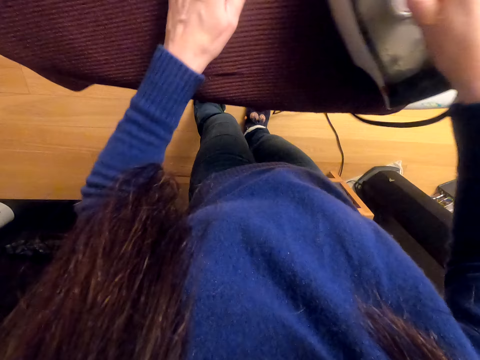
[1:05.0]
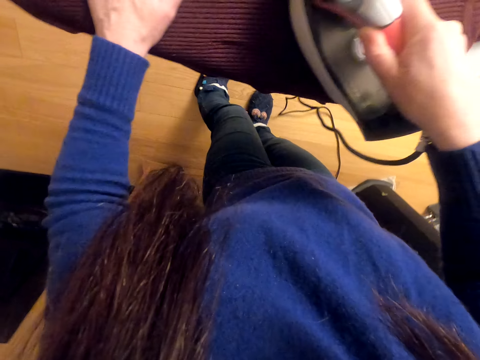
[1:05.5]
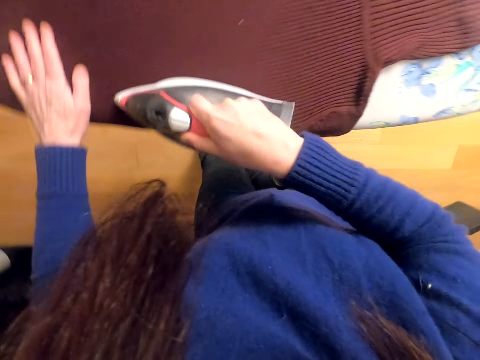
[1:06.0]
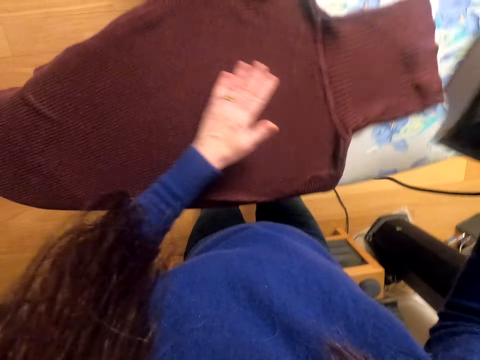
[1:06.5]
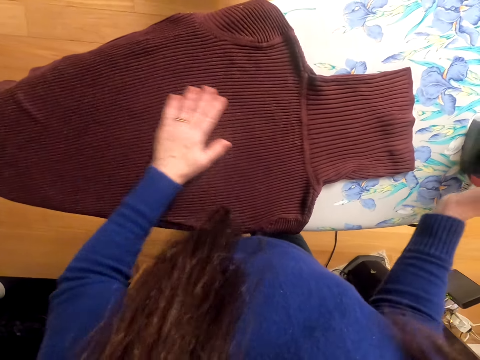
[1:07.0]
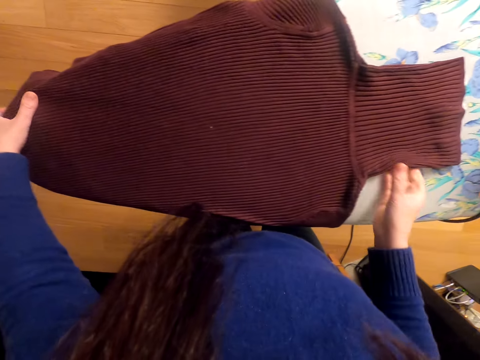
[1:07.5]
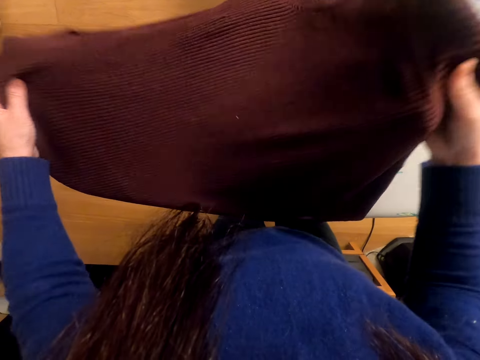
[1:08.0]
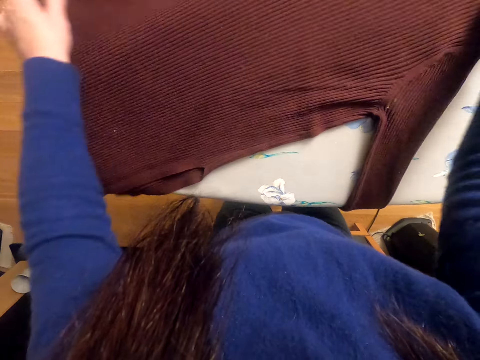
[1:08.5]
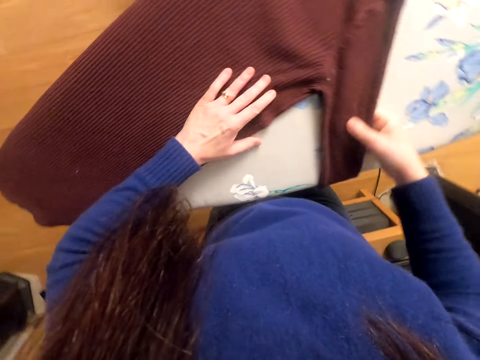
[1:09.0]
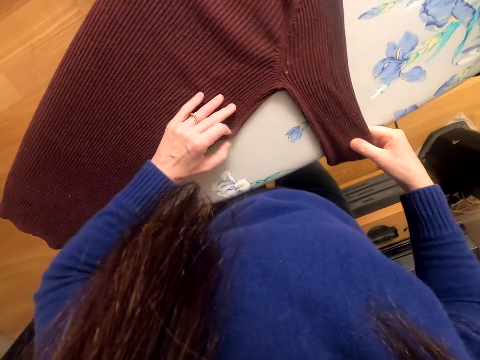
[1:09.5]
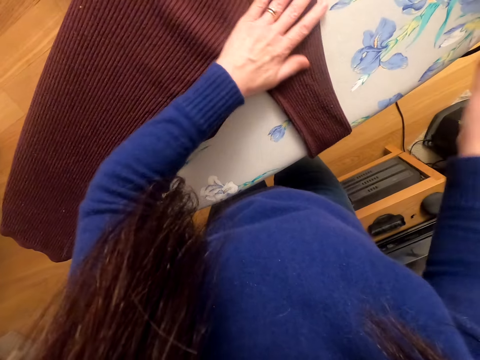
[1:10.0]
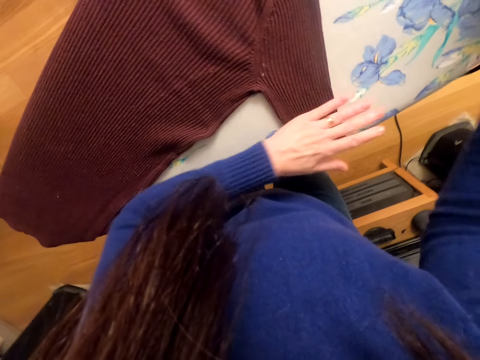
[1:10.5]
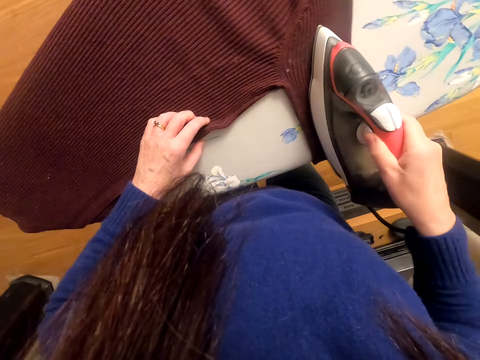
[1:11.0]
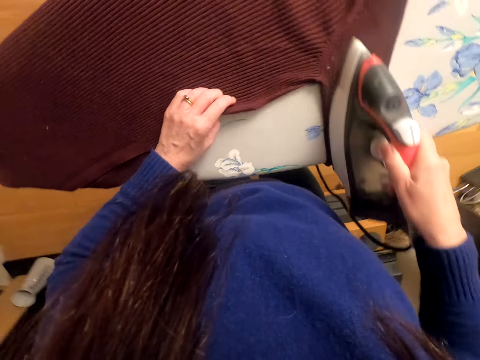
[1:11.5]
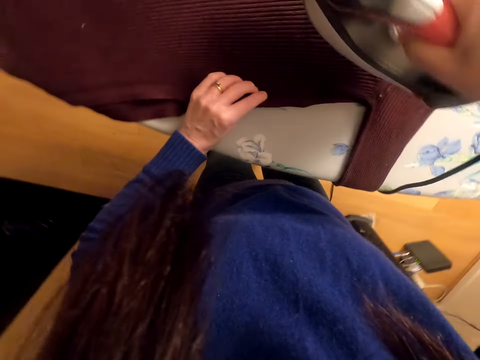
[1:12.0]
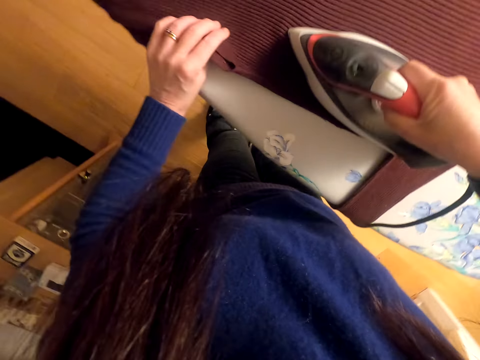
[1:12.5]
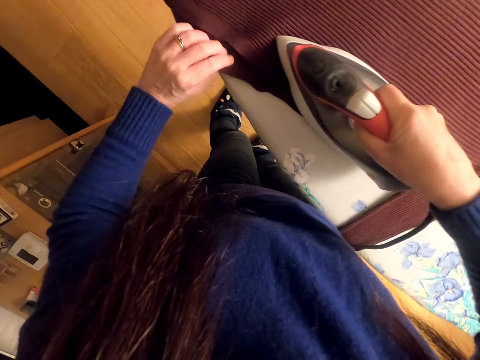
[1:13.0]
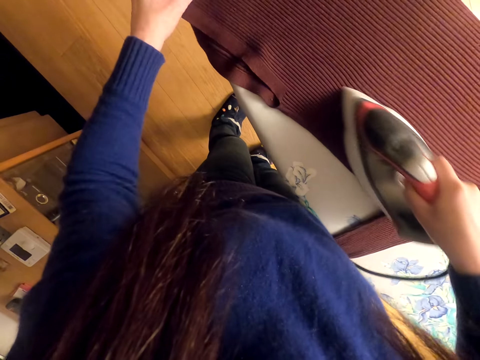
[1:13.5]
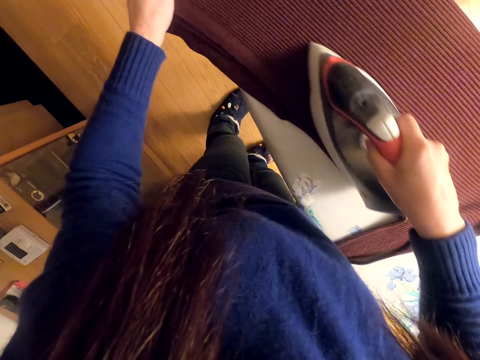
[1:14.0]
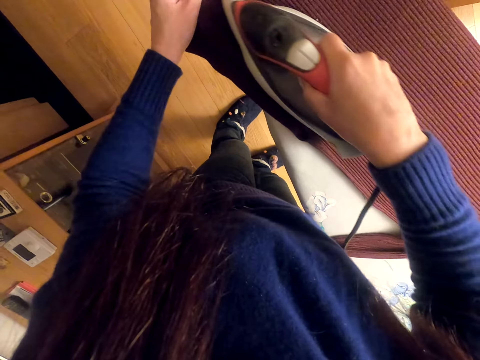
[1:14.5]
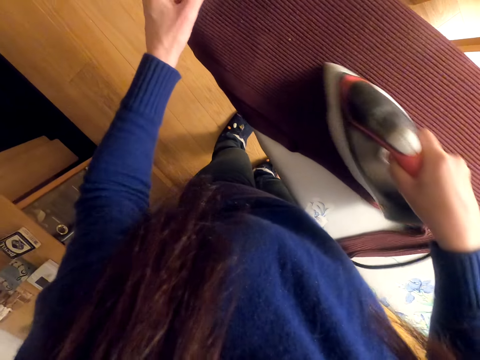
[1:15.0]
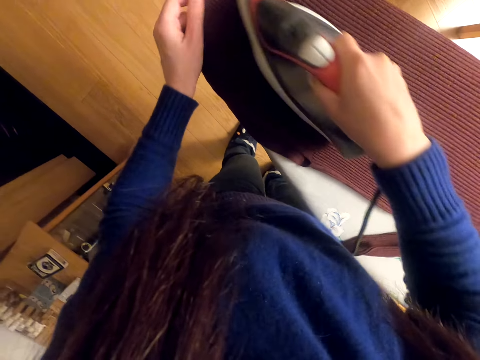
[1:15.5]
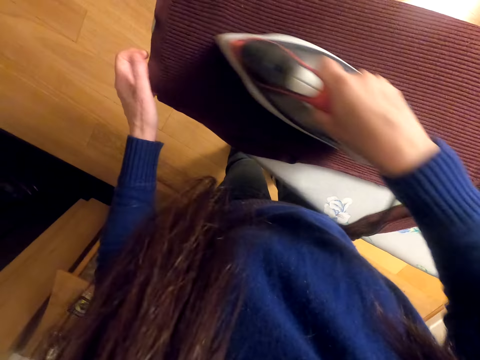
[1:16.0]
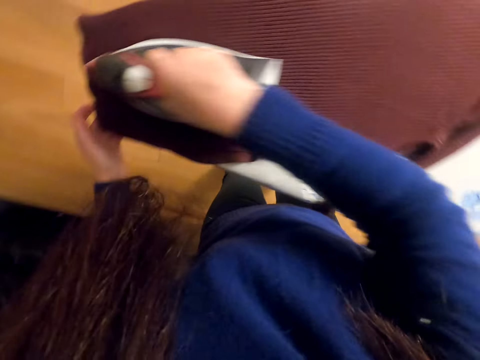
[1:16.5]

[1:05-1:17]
The camera wearer puts the iron box on the ironing board. They adjust the cloth on the iron board. They pick up the iron box. They iron the shirt.

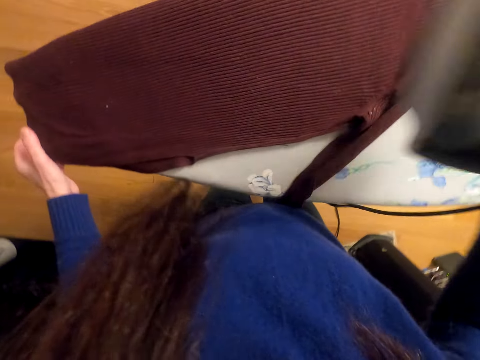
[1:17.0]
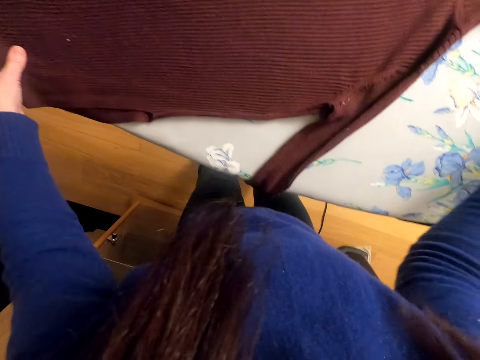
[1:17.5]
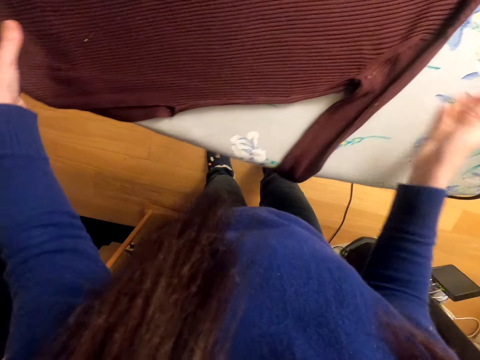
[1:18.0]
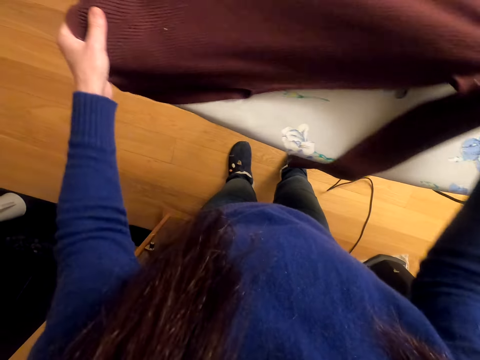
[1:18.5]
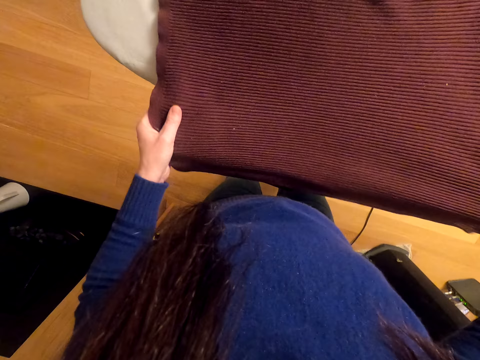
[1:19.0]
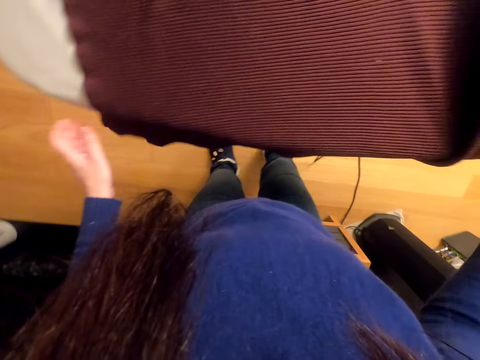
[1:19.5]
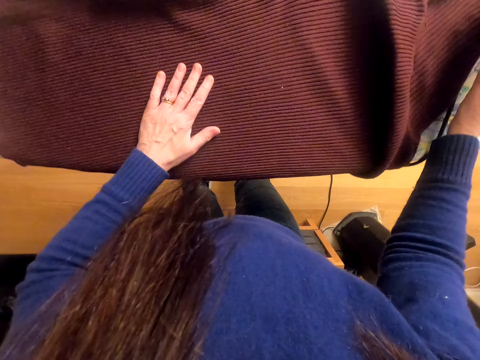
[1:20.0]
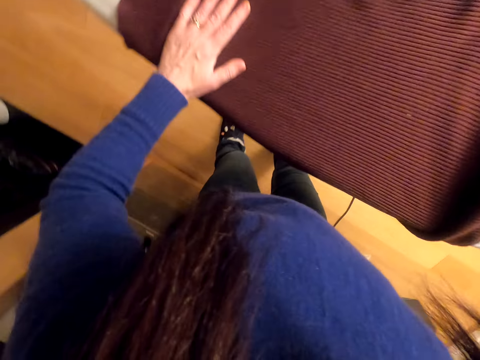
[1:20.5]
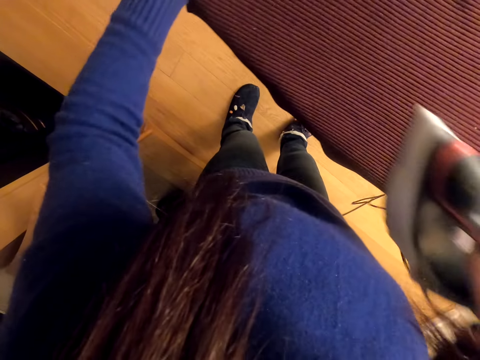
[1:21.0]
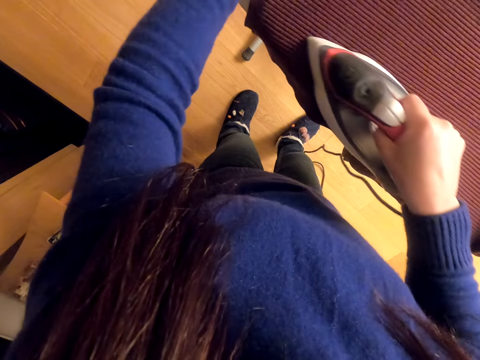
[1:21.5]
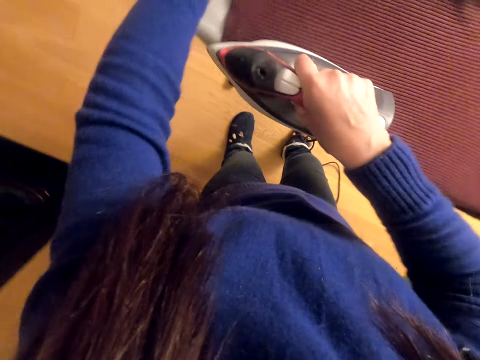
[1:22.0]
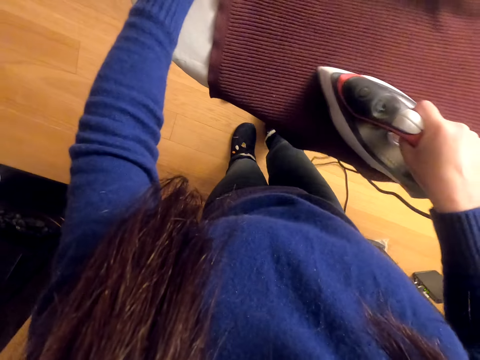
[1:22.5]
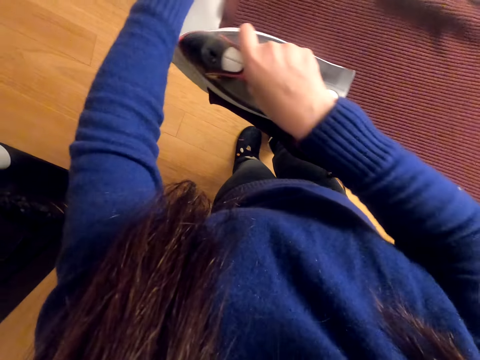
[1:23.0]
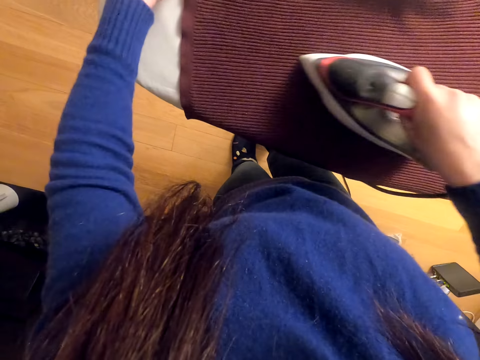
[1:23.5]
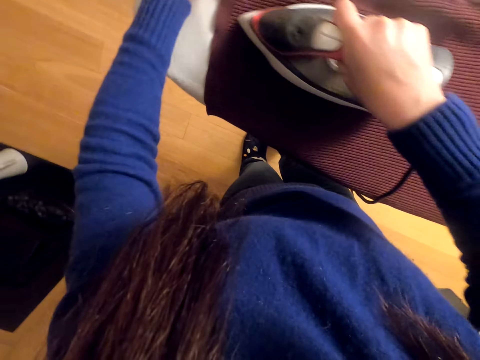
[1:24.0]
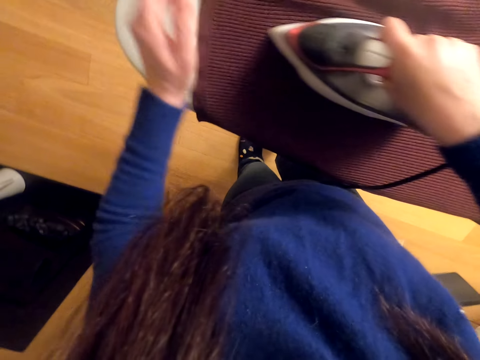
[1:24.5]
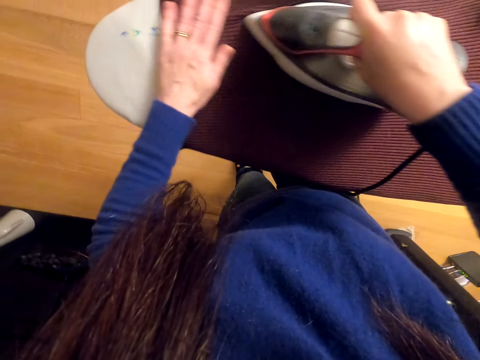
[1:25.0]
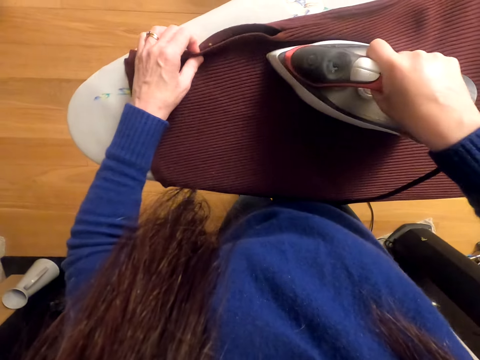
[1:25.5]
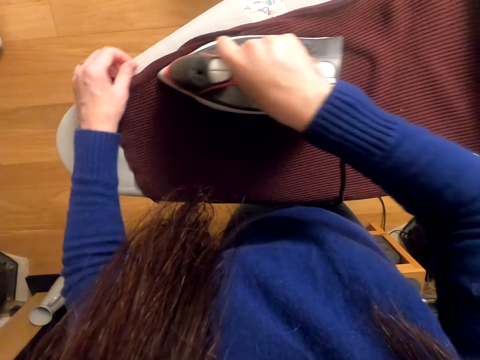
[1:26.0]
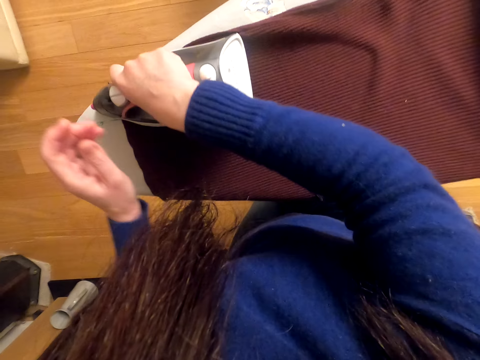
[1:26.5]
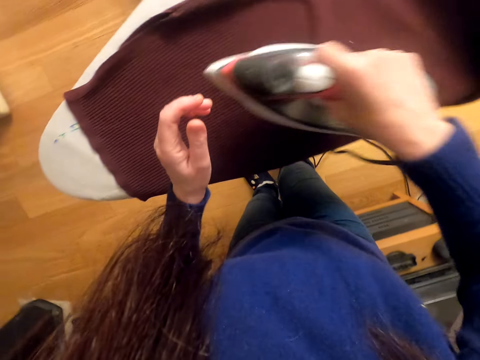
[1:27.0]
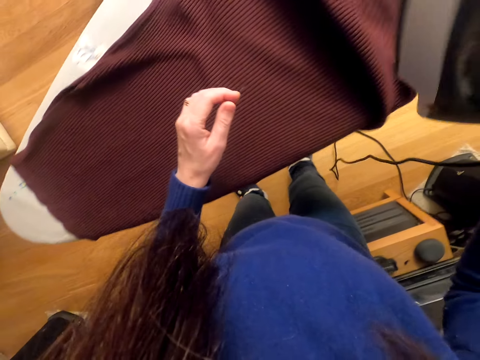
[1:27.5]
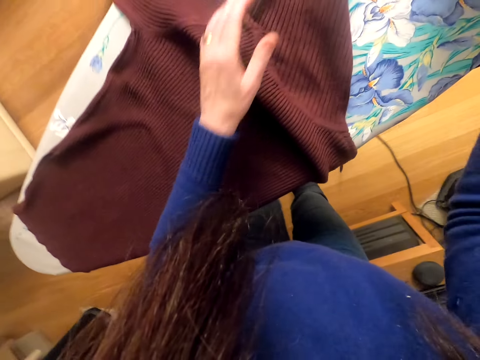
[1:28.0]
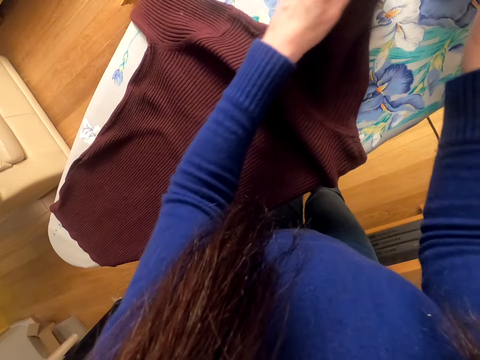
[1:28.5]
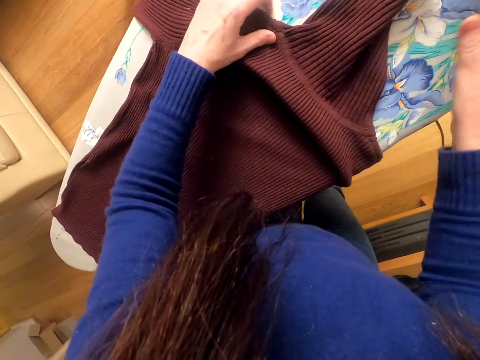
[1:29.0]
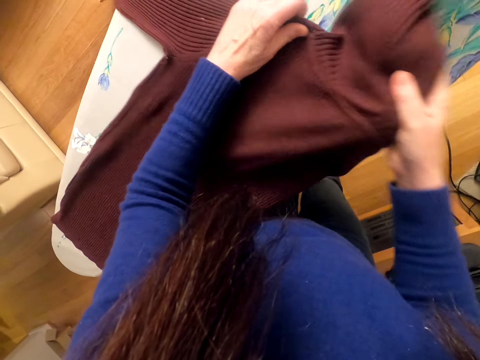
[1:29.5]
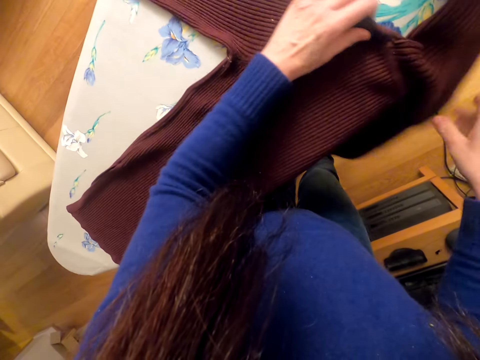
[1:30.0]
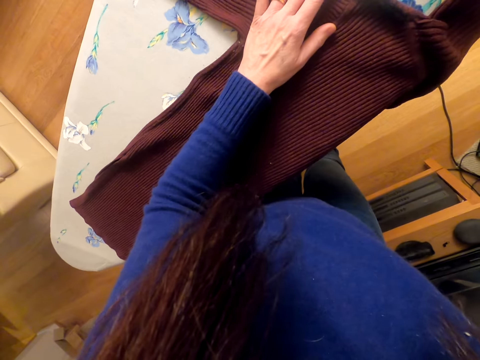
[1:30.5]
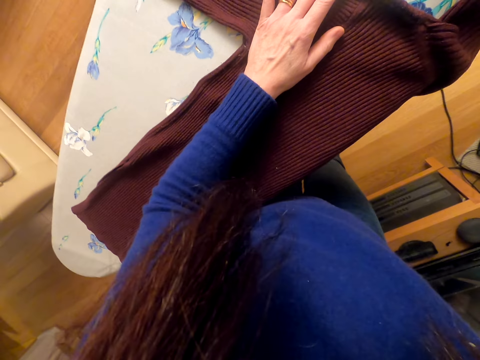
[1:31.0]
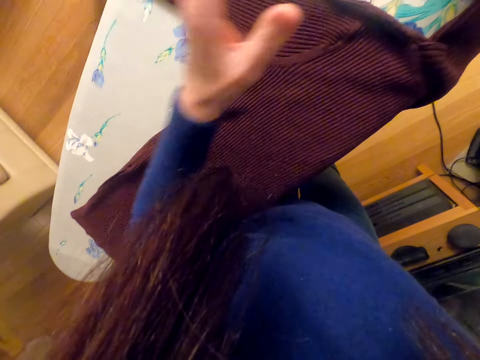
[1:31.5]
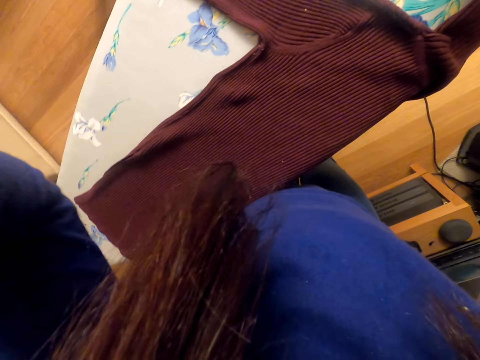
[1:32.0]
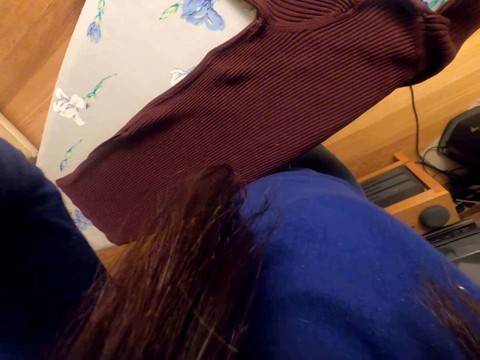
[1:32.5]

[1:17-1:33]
The camera wearer puts the iron box on the ironing board. They adjust the cloth on the iron board. They iron the shirt. They put the iron box on the ironing board. They adjust the shirt.
